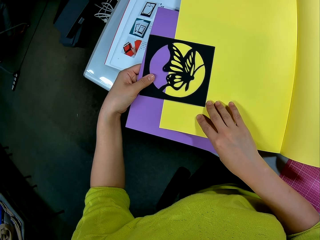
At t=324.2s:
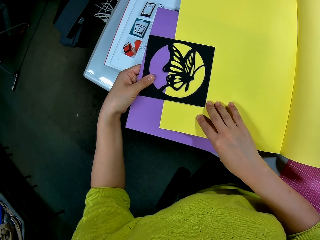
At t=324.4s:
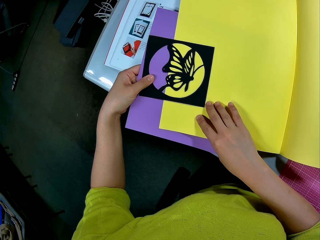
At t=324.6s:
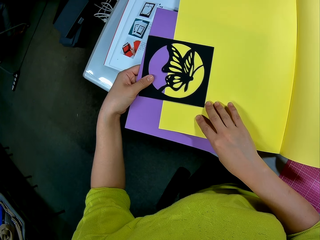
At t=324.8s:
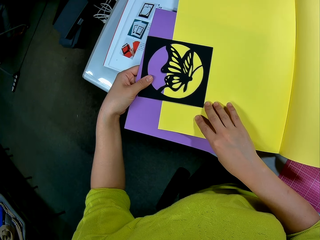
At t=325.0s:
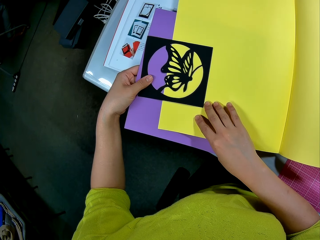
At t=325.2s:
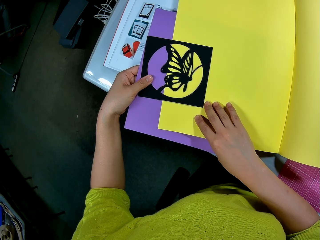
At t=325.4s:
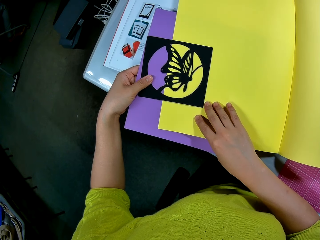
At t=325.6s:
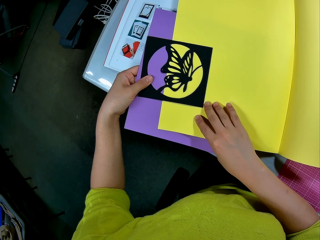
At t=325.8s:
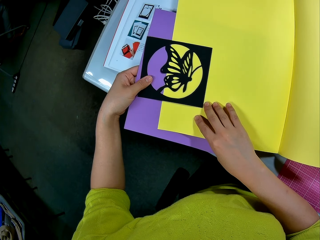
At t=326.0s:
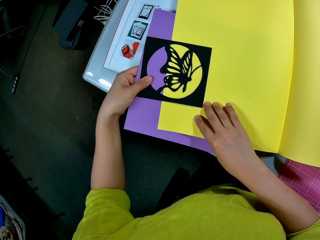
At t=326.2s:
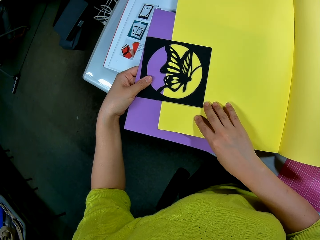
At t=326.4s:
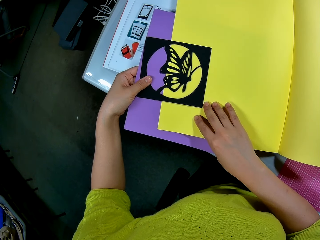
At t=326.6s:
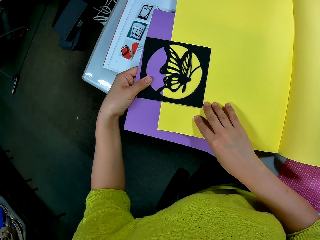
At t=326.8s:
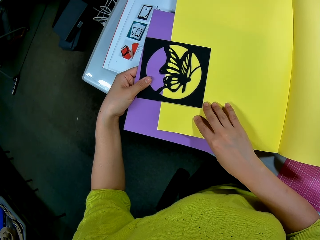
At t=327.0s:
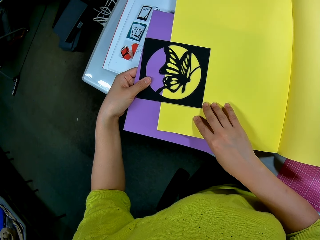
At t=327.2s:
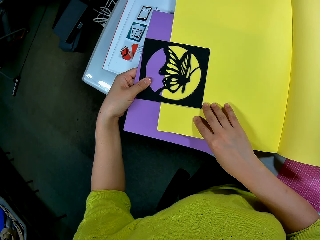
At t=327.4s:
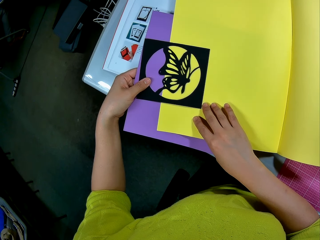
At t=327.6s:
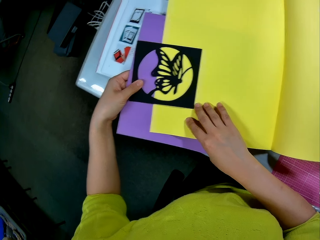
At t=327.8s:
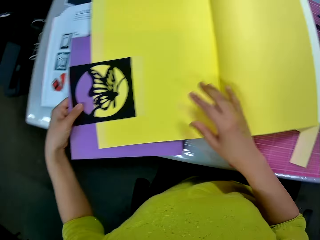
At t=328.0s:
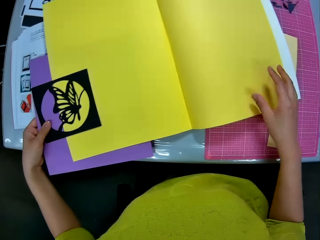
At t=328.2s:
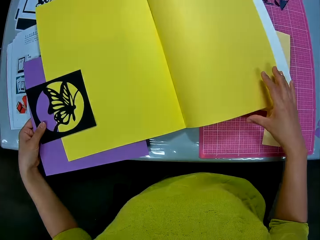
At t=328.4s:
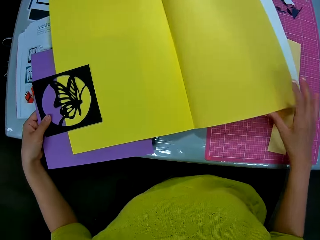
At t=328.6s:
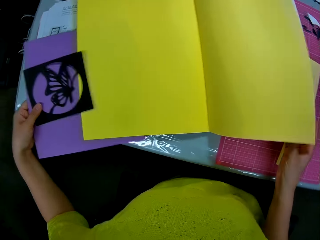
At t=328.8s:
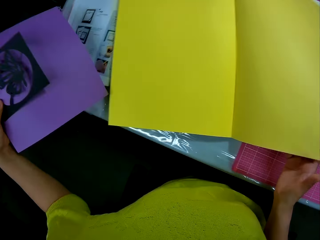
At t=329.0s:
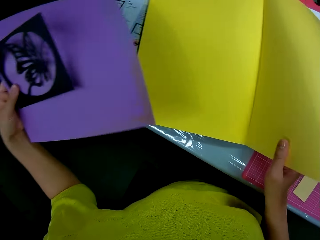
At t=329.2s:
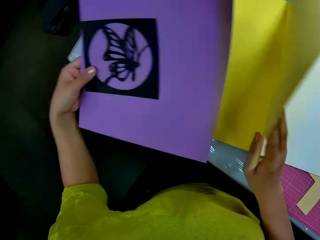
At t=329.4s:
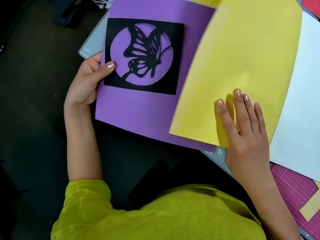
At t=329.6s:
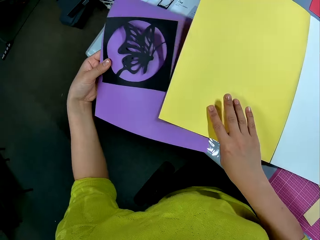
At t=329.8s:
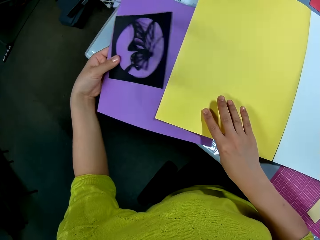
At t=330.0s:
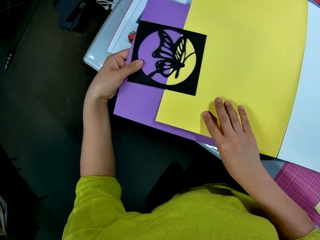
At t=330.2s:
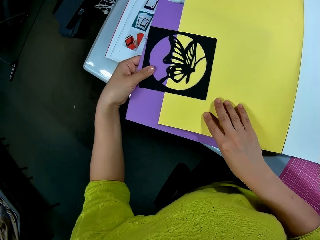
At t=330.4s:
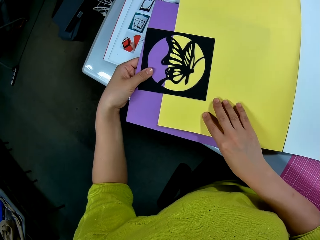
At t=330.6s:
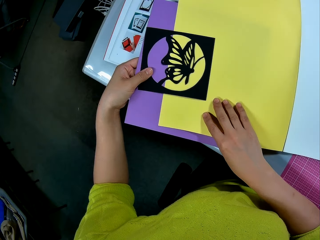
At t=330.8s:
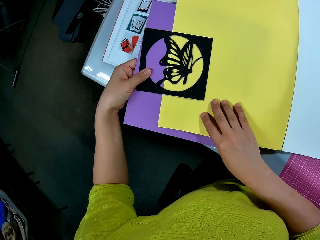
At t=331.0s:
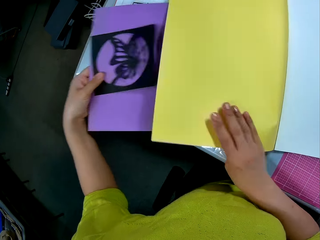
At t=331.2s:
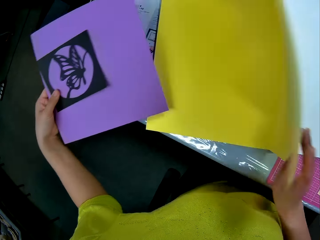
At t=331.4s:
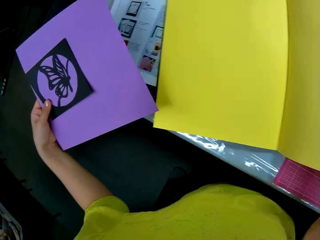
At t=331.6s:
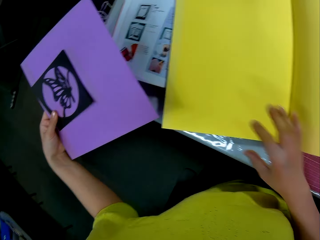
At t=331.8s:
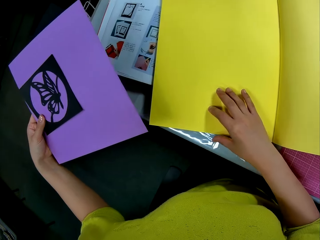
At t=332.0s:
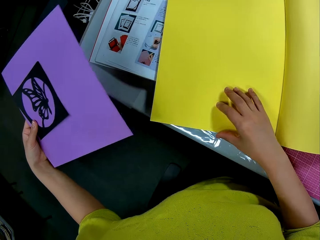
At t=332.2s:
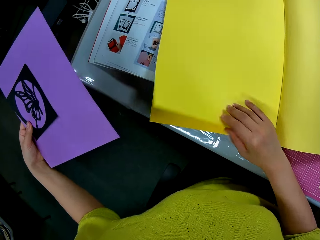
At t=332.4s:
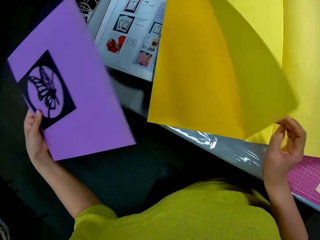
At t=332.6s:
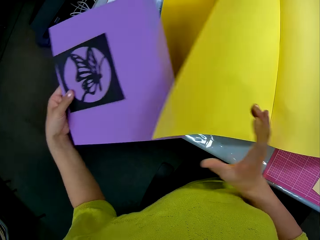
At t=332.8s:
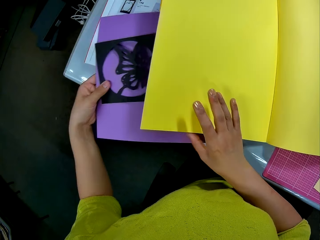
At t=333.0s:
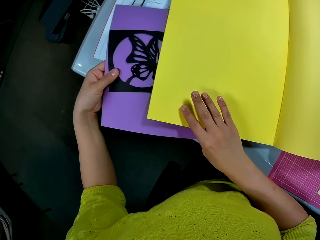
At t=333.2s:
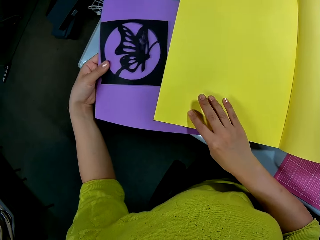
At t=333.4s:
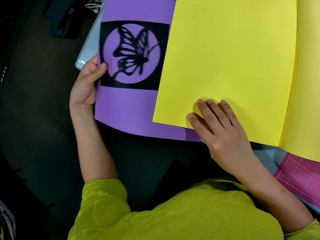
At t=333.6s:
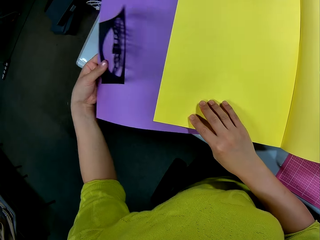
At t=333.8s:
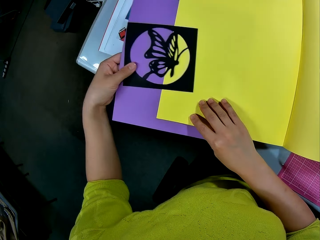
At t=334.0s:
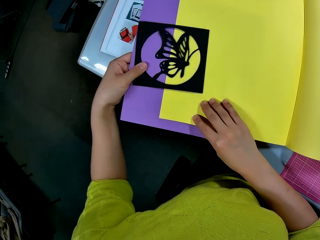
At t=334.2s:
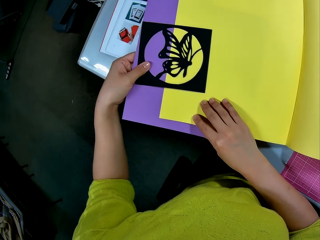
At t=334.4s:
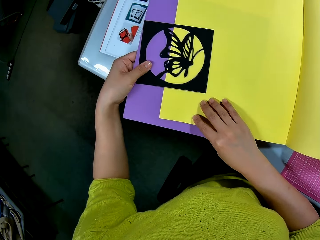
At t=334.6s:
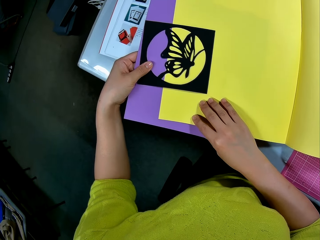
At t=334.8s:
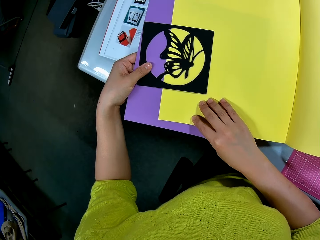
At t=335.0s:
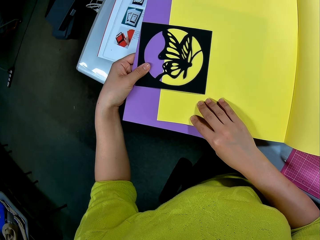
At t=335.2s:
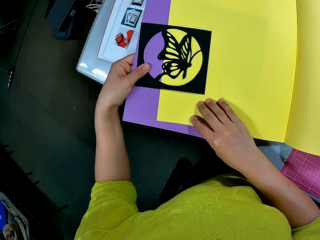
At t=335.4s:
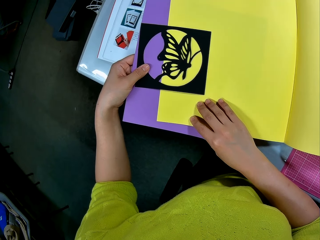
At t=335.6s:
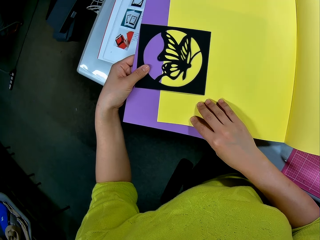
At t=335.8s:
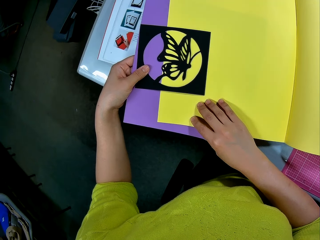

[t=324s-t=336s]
The camera wearer opens another page on the paper color book with her right hand. She removes the purple cardboard and butterfly cutout in her left hand from the paper color book. She puts the purple cardboard and butterfly cutout in her left hand on the paper color book. She lowers the paper color book page in her right hand on the purple cardboard in her left hand. She laps the butterfly cutout in her left hand on the paper color book page on the purple cardboard. She removes the purple cardboard and butterfly cutout in her left hand from the paper color book. She flips the pages of the paper color book with her right hand. She turns the page of the book. She puts the purple cardboard and butterfly cutout in her left hand on the paper color book. She lowers the paper color book page in her right hand on the purple cardboard in her left hand. She laps the butterfly cutout in her left hand on the paper color book page on the purple cardboard.

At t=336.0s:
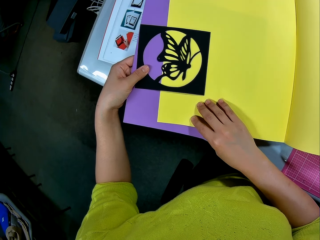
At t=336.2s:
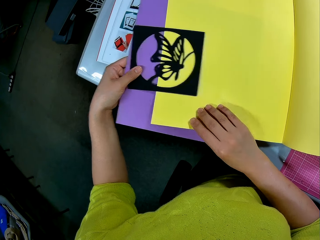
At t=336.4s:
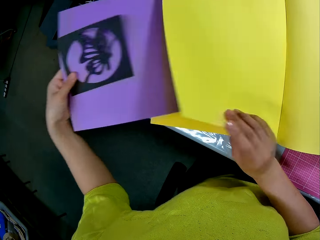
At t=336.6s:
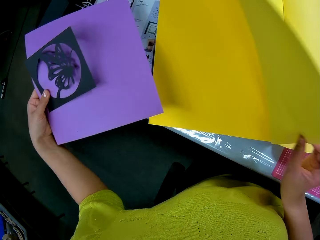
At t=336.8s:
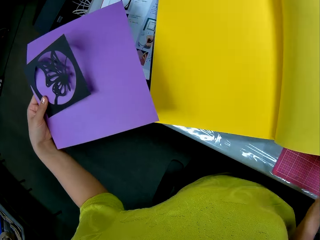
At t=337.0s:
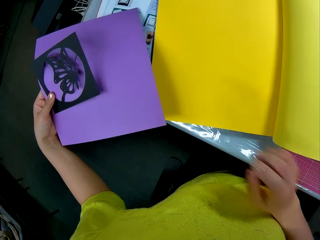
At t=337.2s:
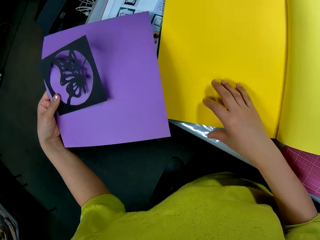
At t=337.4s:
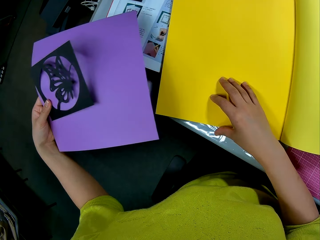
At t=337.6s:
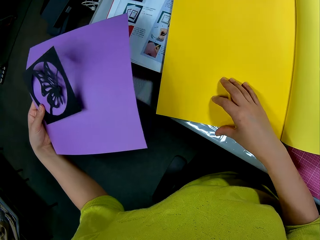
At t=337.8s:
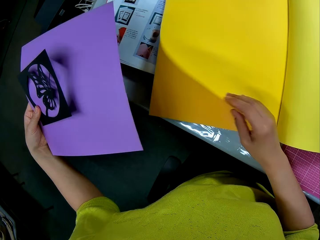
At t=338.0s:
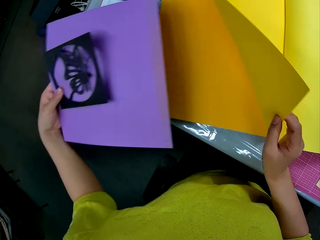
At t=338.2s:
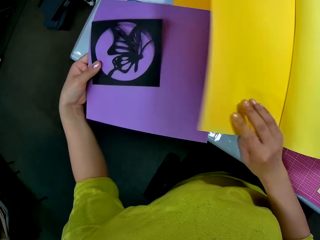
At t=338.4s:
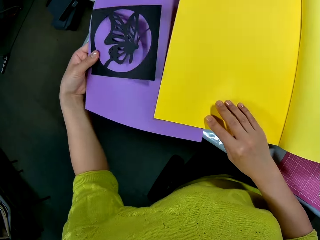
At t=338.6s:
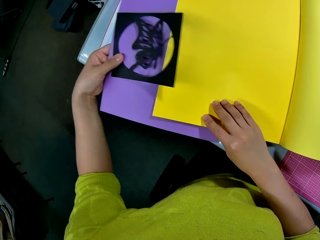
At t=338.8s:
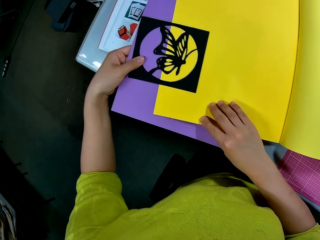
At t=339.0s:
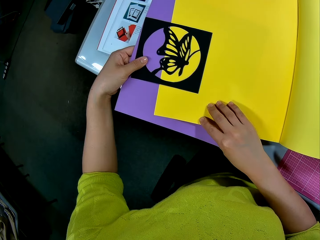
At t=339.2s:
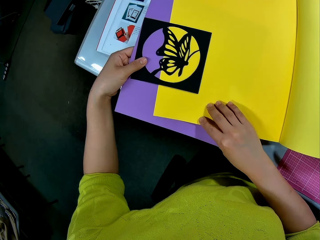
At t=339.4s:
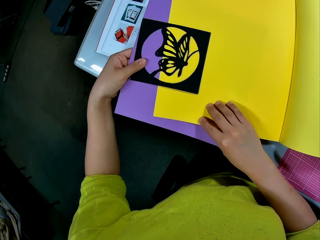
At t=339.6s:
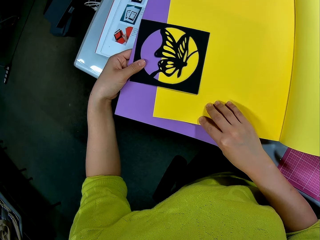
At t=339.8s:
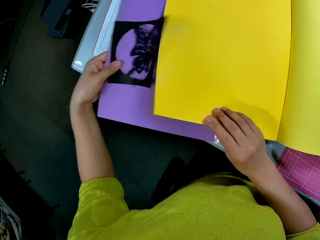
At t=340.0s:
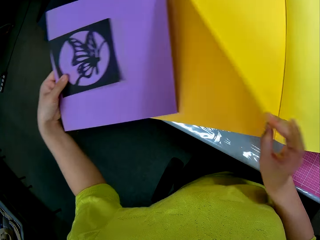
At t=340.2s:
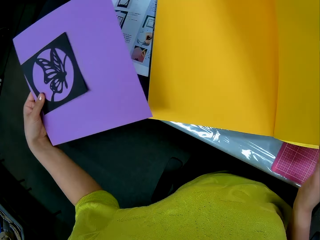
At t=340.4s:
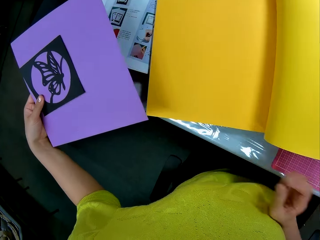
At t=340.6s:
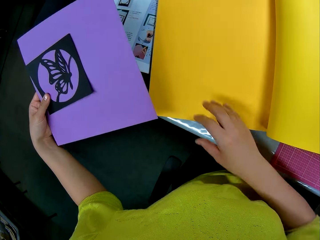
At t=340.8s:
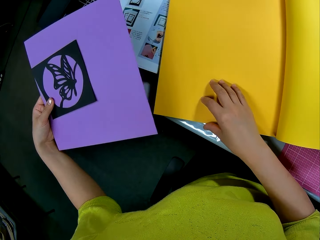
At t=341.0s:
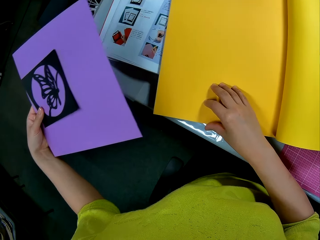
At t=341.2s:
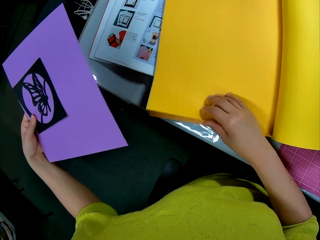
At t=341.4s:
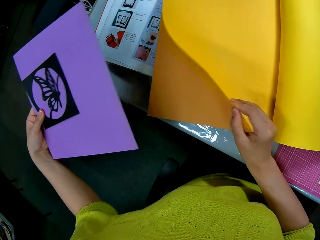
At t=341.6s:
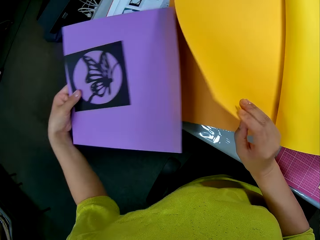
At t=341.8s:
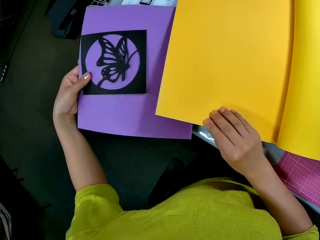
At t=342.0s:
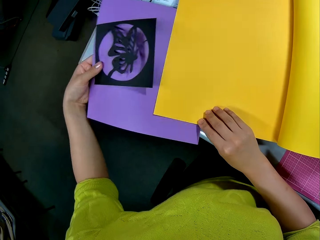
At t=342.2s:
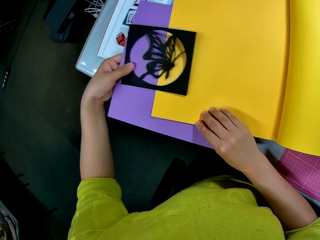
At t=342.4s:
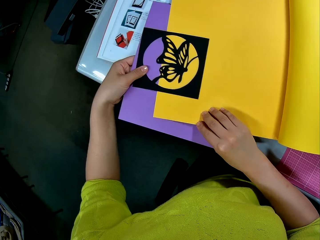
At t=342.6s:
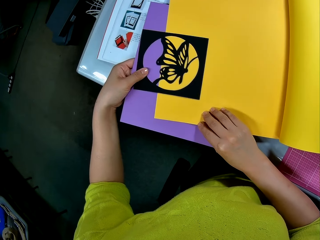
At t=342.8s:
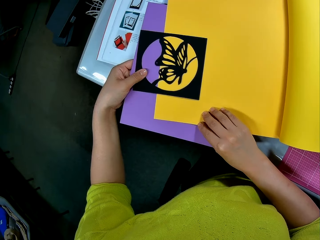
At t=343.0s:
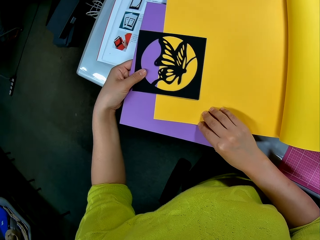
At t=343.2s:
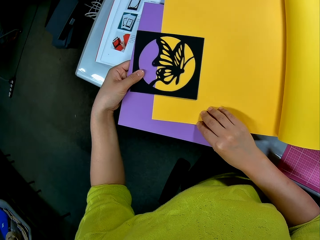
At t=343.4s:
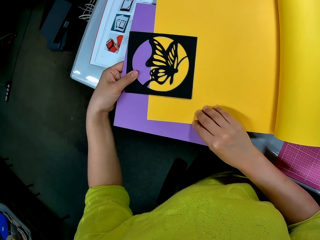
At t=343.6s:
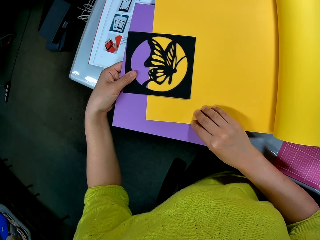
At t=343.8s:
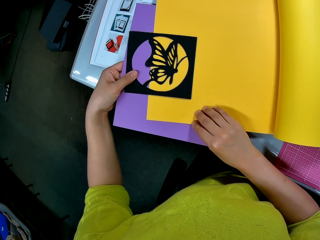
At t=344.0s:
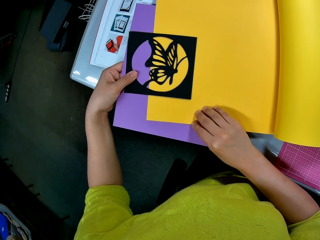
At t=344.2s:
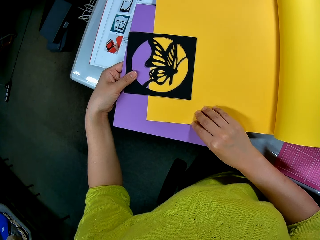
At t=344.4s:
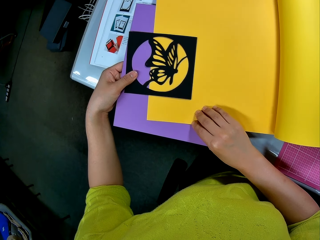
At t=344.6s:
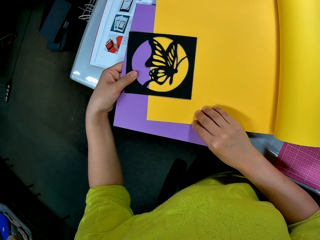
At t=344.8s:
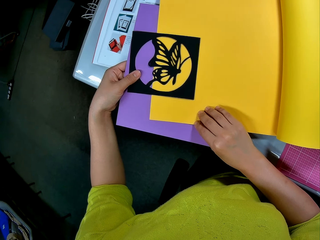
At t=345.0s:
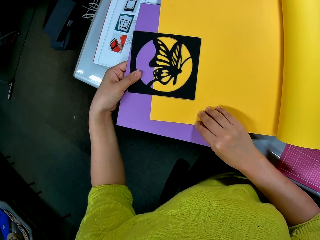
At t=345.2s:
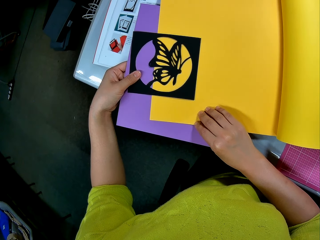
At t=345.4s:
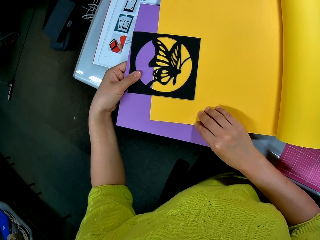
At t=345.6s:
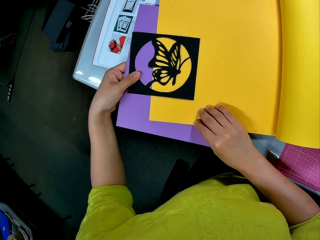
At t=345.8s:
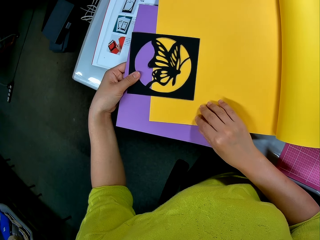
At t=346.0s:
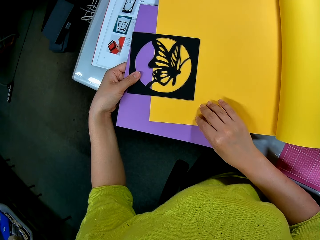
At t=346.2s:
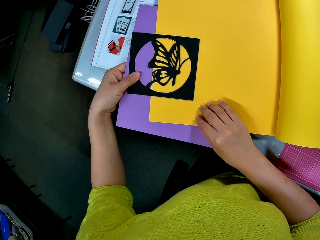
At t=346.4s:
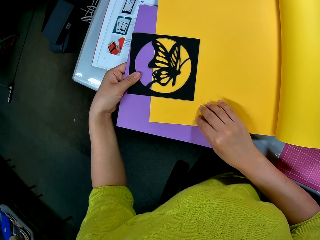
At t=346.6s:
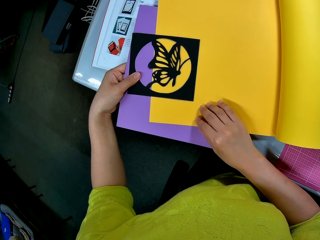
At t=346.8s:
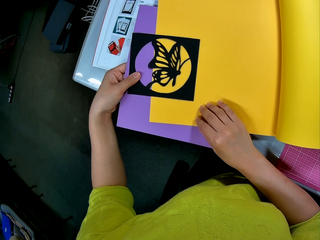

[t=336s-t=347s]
The camera wearer removes the purple cardboard and butterfly cutout in her left hand from the paper color book. She flips the pages of the paper color book with her right hand. She turns the page of the book. She puts the purple cardboard and butterfly cutout in her left hand on the paper color book. She lowers the paper color book page in her right hand on the purple cardboard in her left hand. She laps the butterfly cutout in her left hand on the paper color book page on the purple cardboard. She removes the purple cardboard and butterfly cutout in her left hand from the paper color book. She flips the pages of the paper color book with her right hand. She turns the page of the book. She puts the purple cardboard and butterfly cutout in her left hand on the paper color book. She lowers the paper color book page in her right hand on the purple cardboard in her left hand. She laps the butterfly cutout in her left hand on the paper color book page on the purple cardboard.
